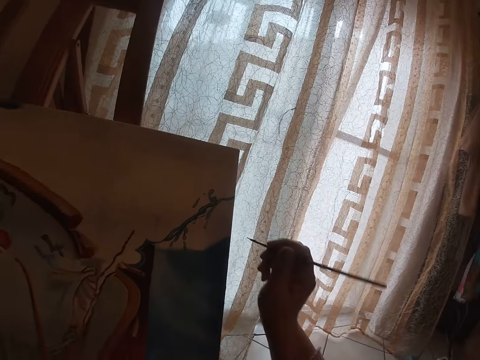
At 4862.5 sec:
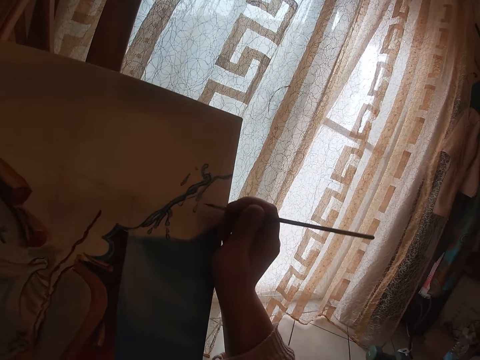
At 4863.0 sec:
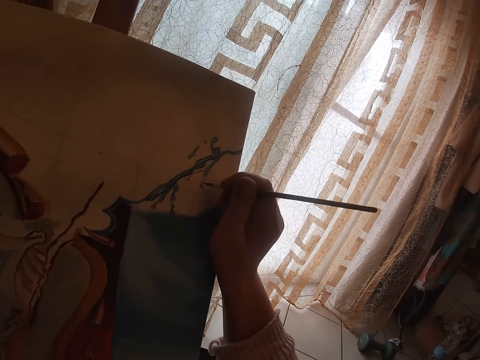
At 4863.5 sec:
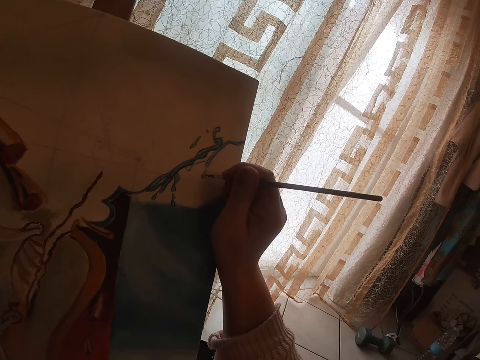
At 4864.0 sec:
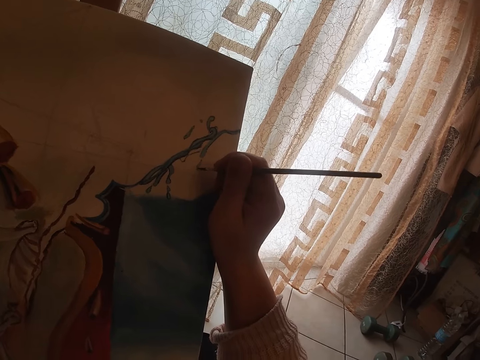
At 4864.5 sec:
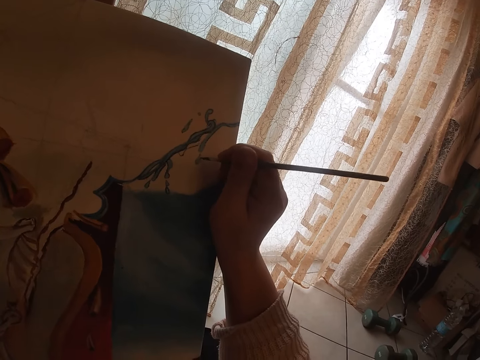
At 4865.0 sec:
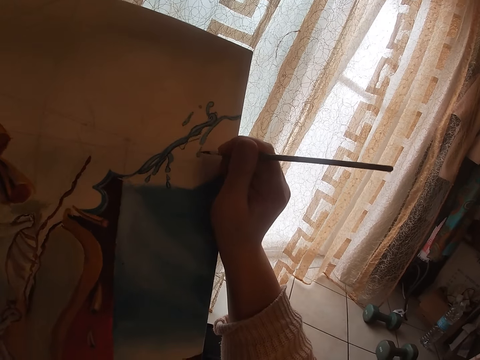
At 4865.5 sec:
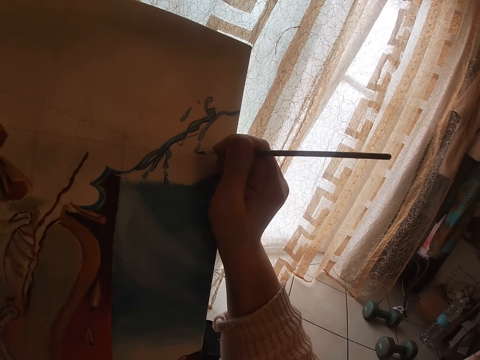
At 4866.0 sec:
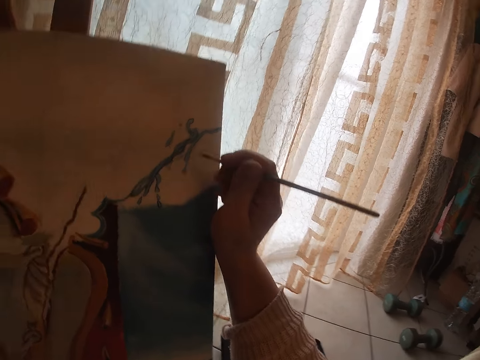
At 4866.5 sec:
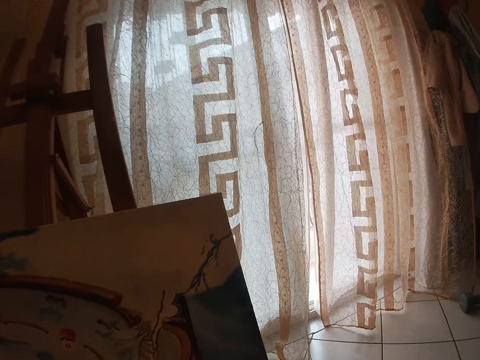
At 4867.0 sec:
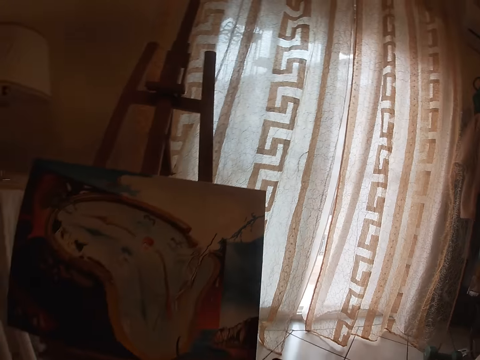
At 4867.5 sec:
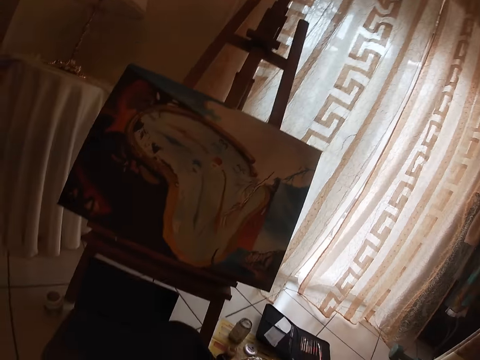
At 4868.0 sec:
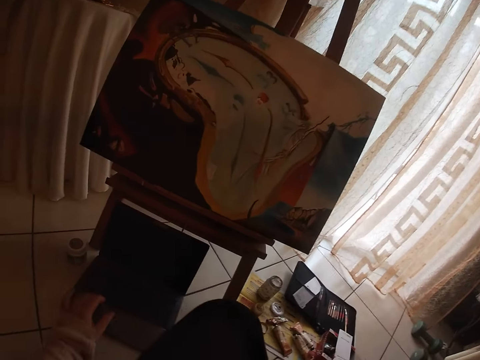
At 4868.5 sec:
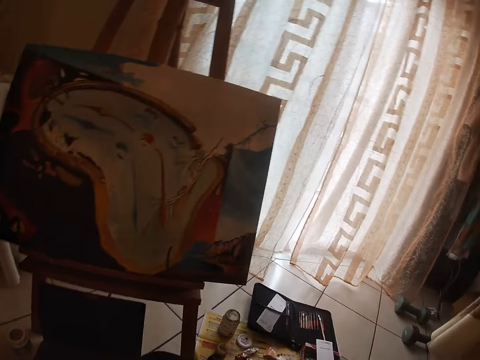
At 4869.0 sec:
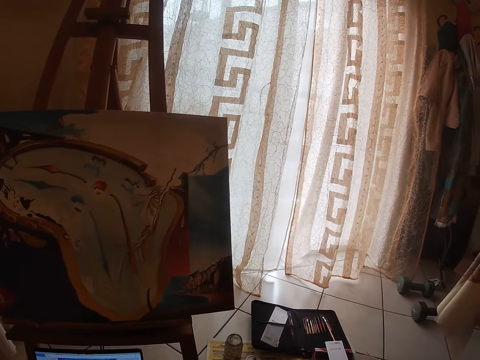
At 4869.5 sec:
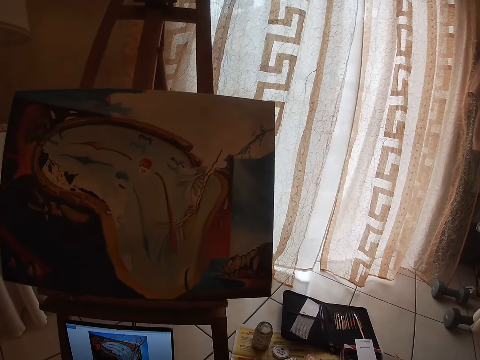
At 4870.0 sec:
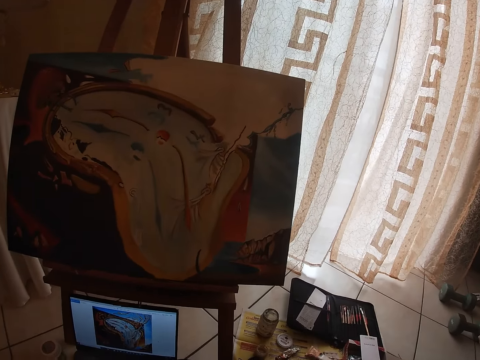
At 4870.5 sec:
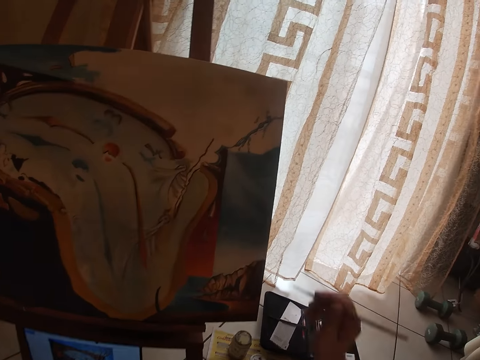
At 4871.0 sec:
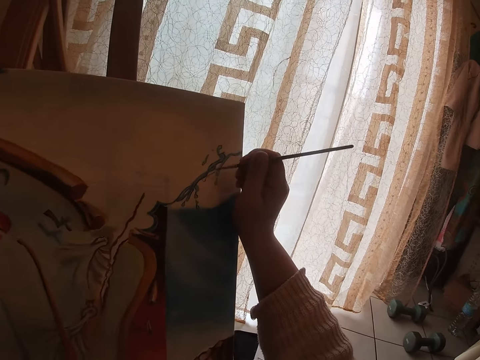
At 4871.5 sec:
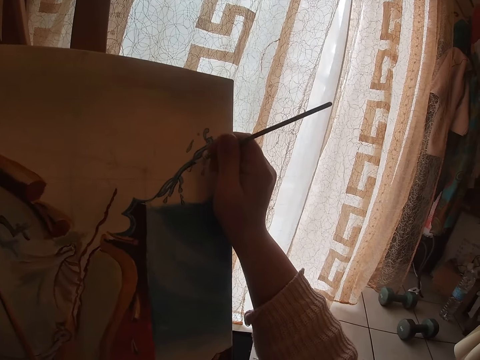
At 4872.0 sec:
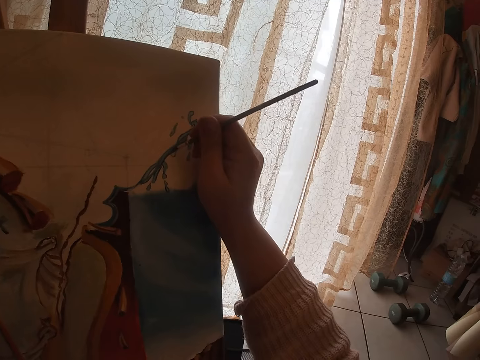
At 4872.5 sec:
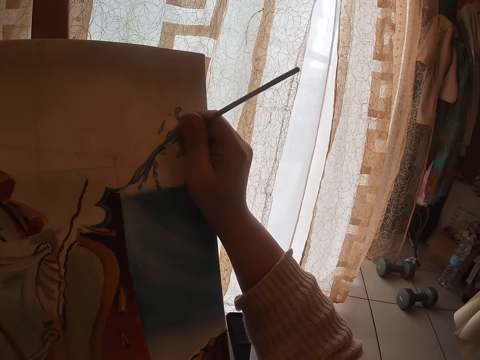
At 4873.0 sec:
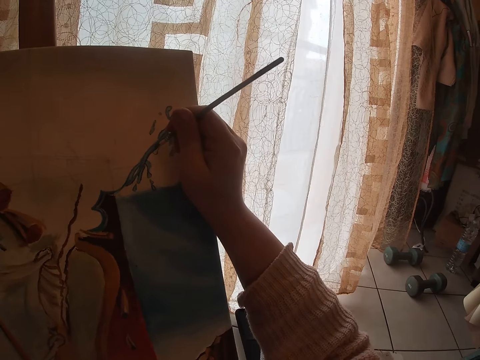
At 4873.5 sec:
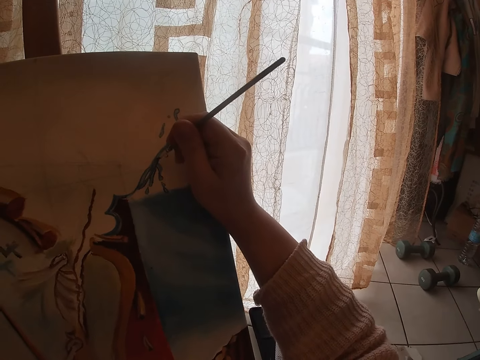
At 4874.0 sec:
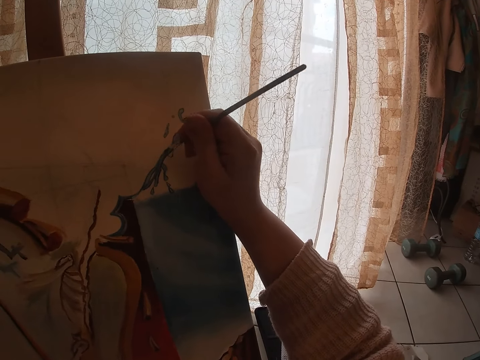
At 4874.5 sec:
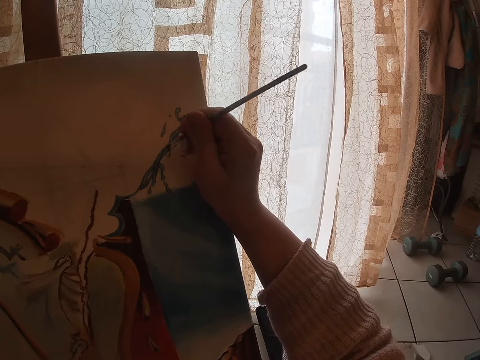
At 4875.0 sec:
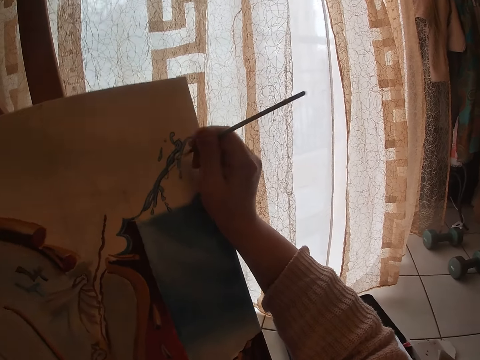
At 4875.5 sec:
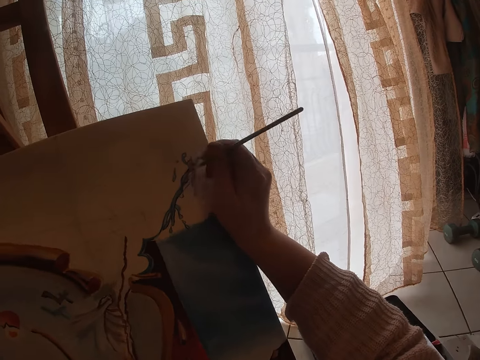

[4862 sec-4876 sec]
The camera wearer paints on the canvas. She looks around. She touches the trackpad of a laptop with her left hand. She paints on the canvas.

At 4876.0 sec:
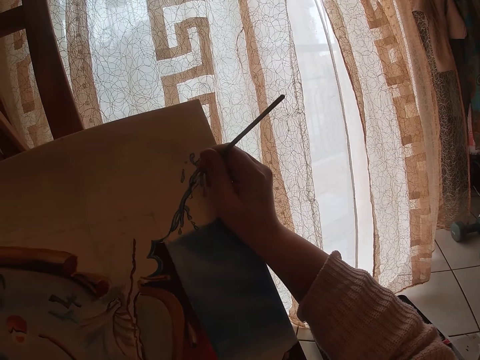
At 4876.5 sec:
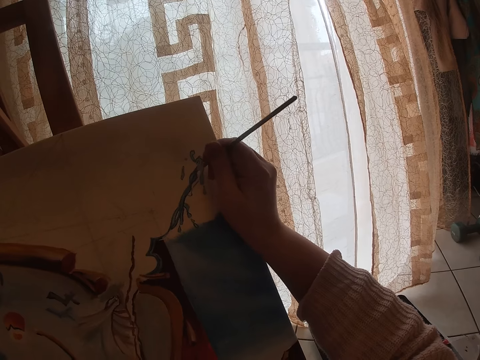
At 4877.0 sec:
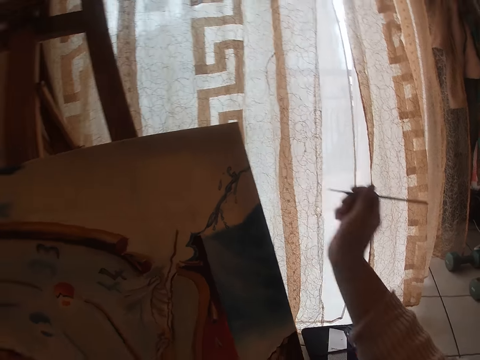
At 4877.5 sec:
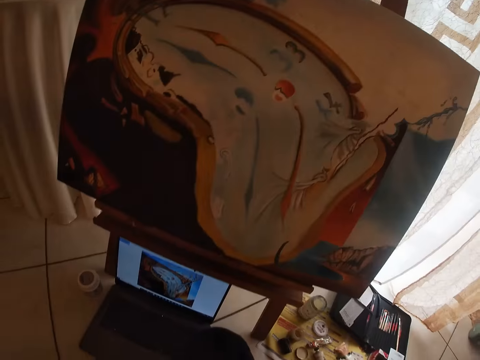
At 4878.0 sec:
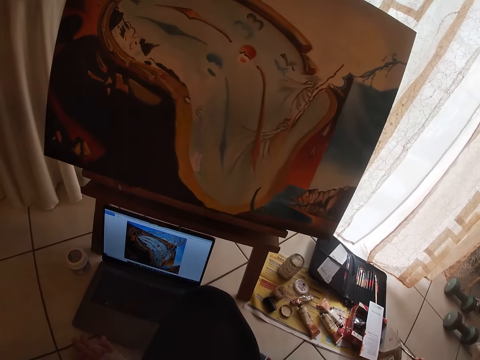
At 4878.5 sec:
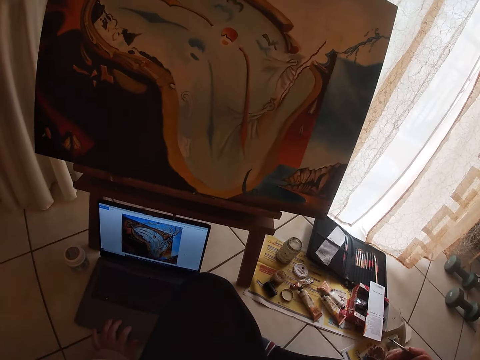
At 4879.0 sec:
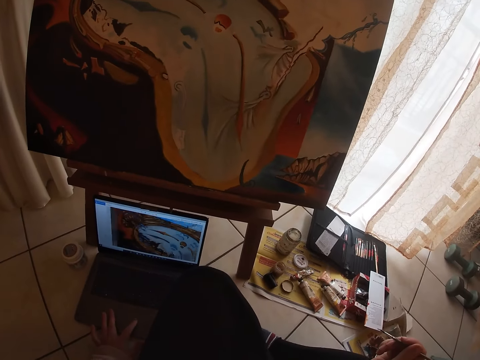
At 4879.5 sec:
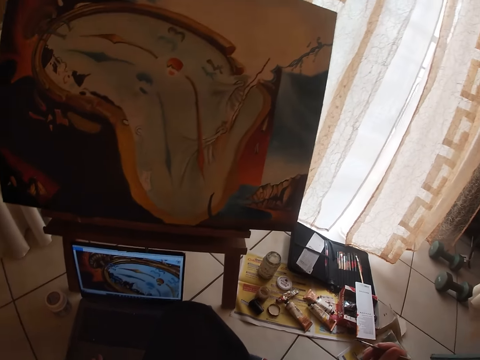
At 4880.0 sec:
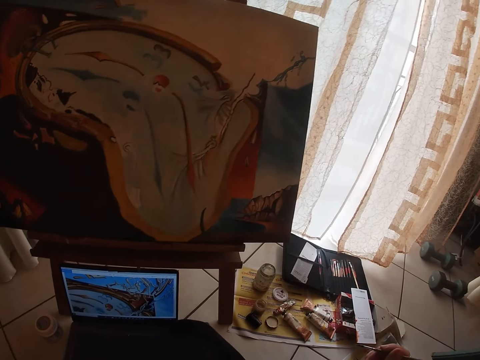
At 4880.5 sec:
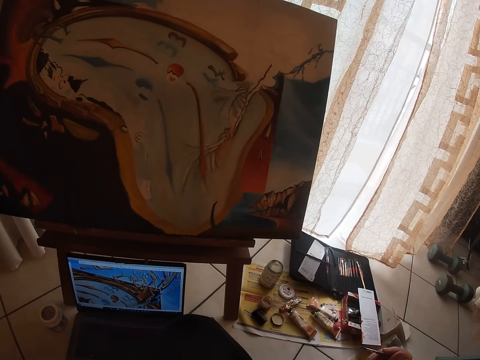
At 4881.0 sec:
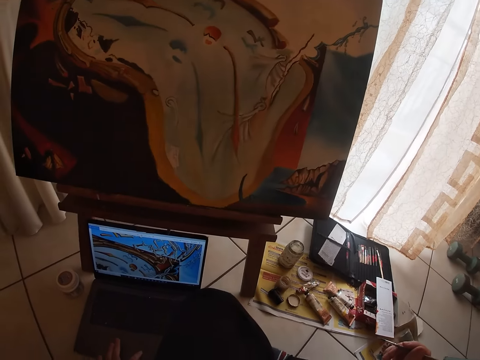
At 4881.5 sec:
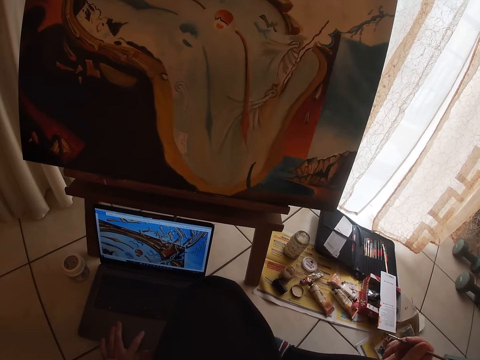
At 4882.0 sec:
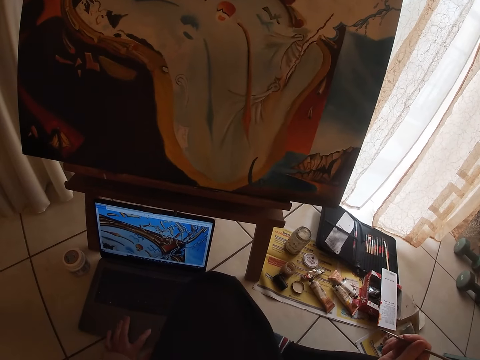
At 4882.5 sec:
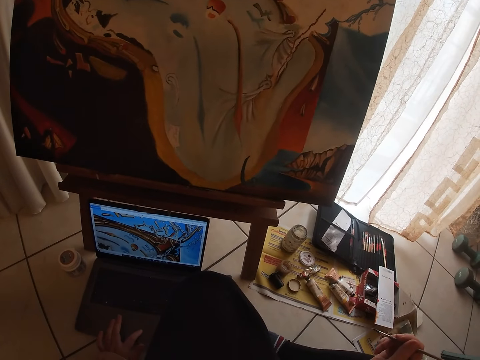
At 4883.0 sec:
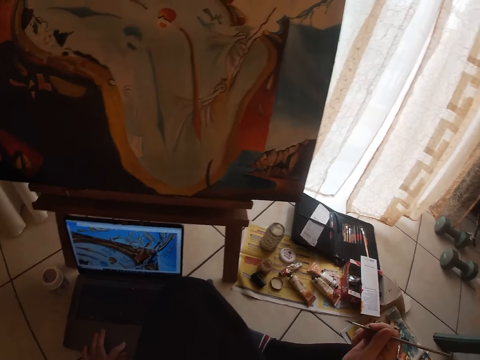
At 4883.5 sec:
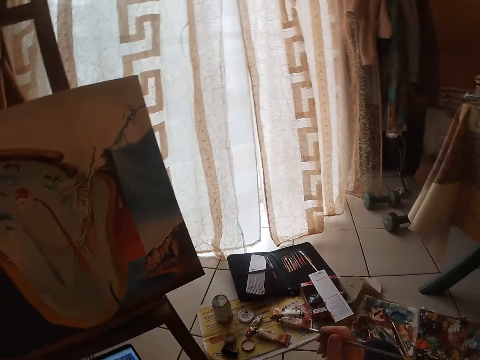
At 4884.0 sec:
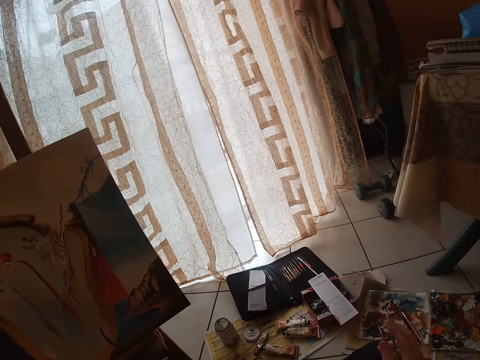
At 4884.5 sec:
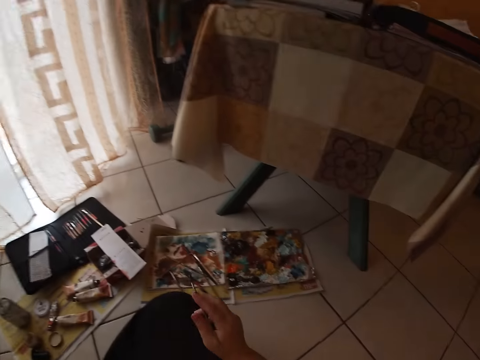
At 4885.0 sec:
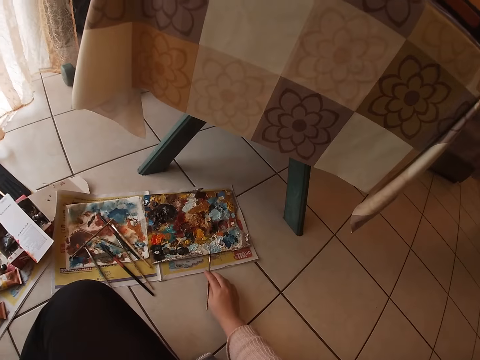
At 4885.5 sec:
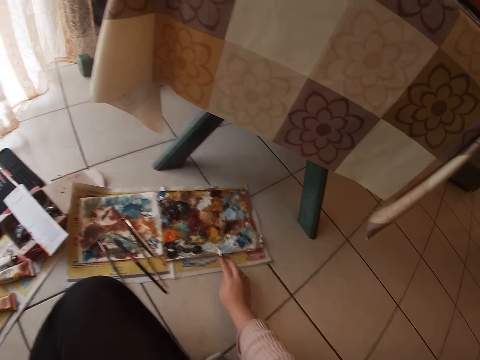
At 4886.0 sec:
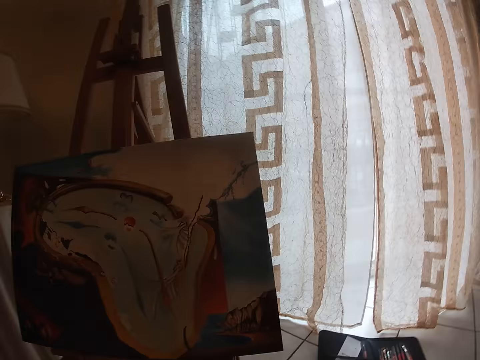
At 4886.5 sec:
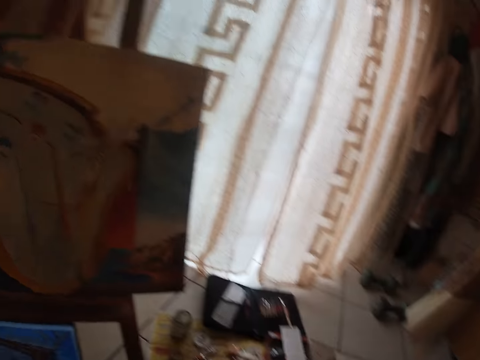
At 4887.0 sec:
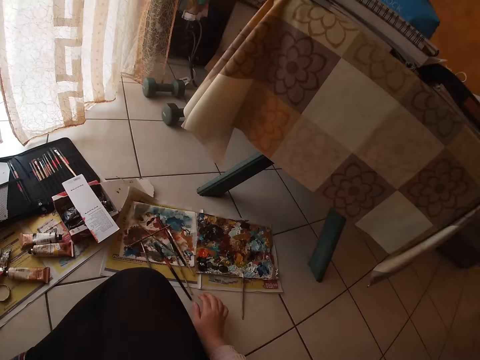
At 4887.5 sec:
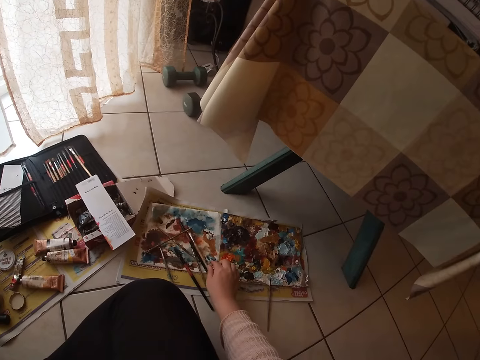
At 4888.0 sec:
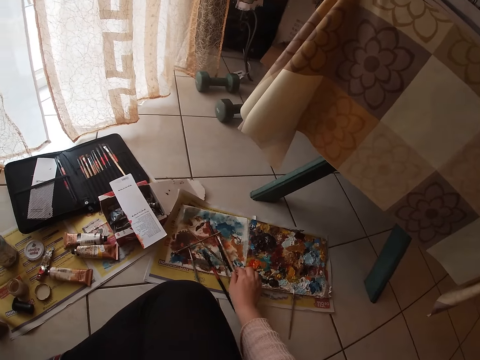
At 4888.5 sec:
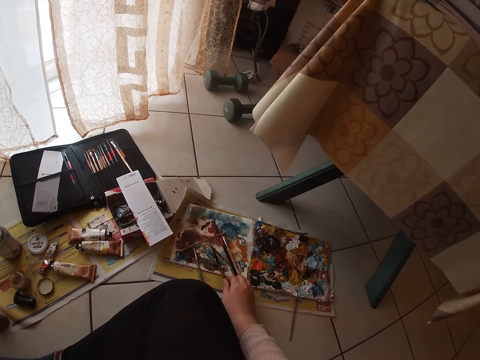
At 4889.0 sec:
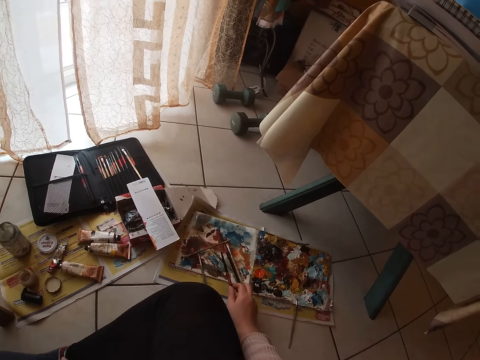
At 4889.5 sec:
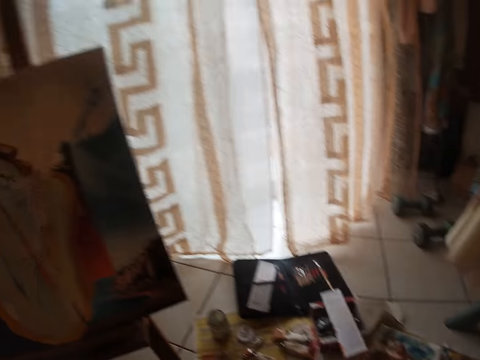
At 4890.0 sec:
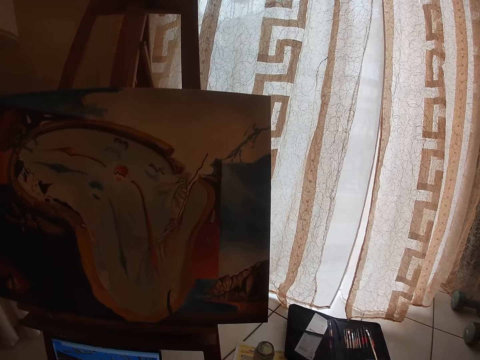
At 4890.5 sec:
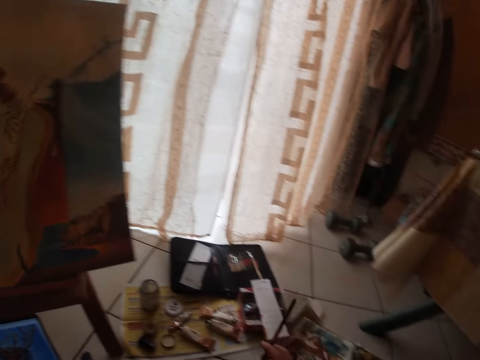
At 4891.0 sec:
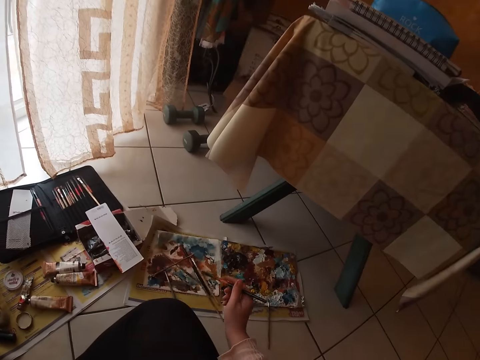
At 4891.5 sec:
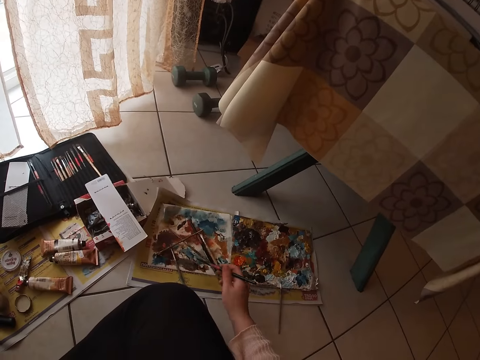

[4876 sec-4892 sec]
The camera wearer moves her left hand on the trackpad of the laptop. She drops the brush in her right hand on the floor. She looks around a room. She touches a brush on a piece of paper with her right hand. She picks up another paint brush on the piece of paper on a book with her right hand. She looks around the room.
